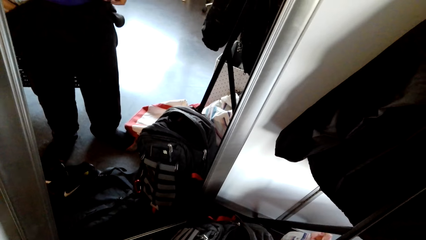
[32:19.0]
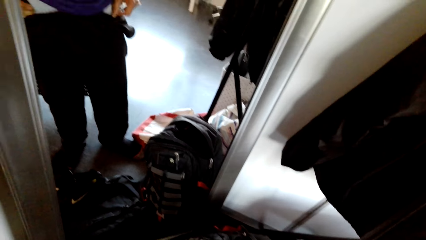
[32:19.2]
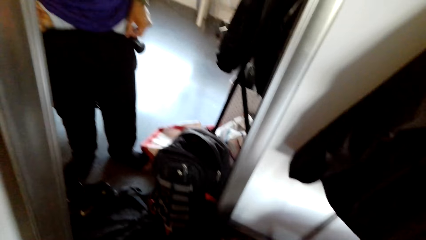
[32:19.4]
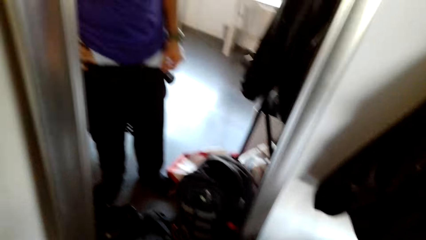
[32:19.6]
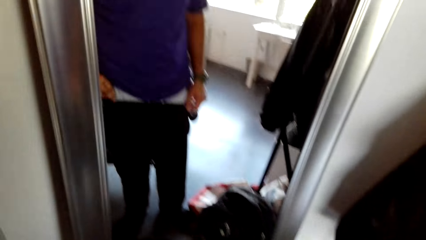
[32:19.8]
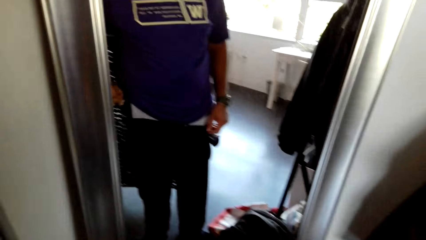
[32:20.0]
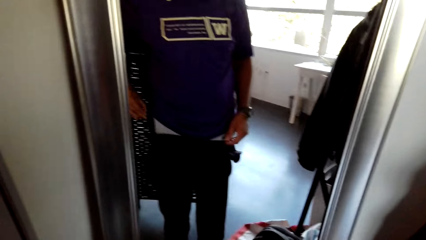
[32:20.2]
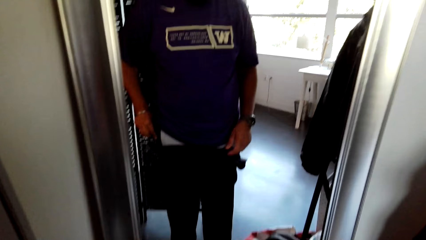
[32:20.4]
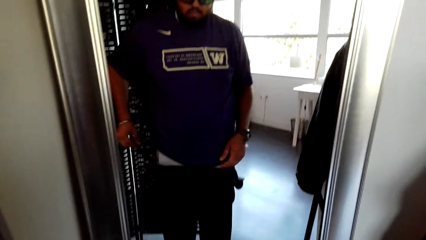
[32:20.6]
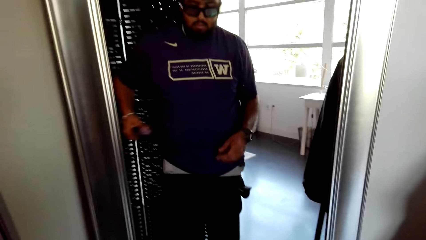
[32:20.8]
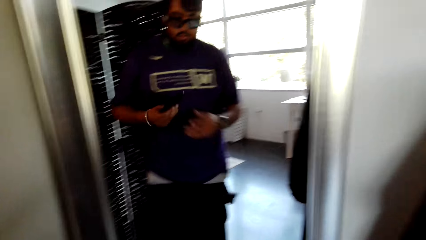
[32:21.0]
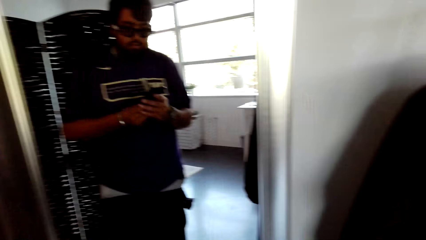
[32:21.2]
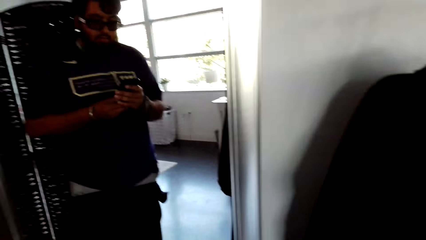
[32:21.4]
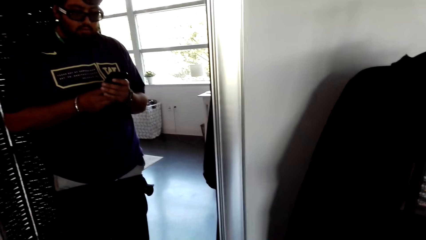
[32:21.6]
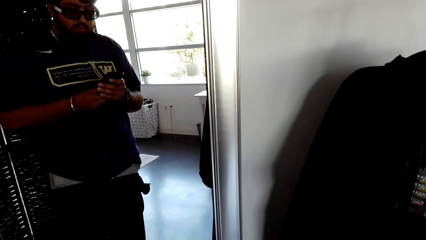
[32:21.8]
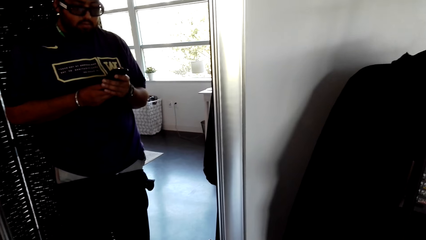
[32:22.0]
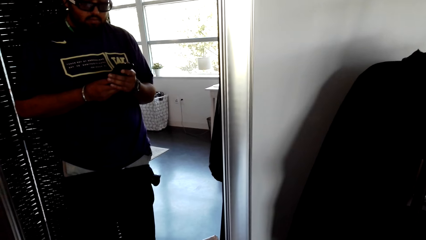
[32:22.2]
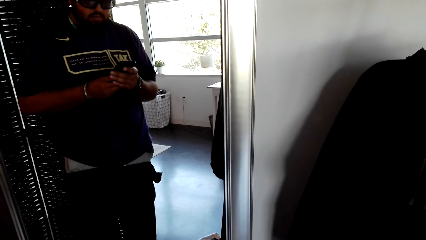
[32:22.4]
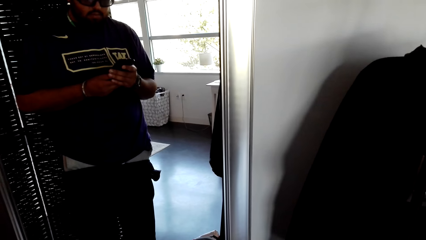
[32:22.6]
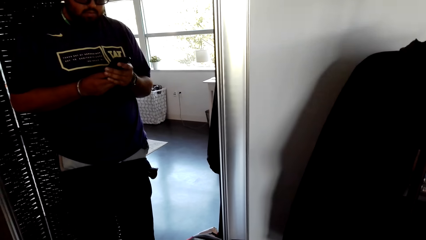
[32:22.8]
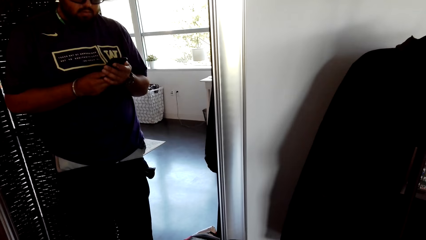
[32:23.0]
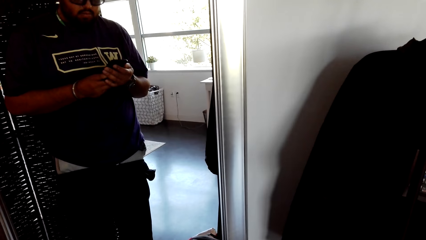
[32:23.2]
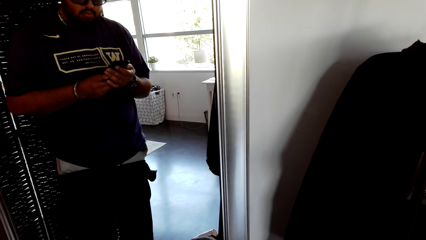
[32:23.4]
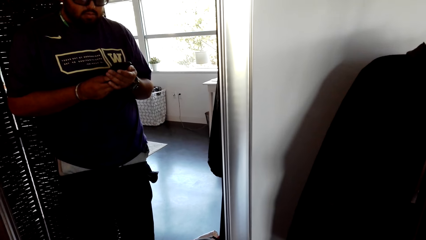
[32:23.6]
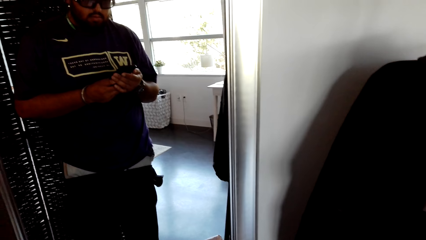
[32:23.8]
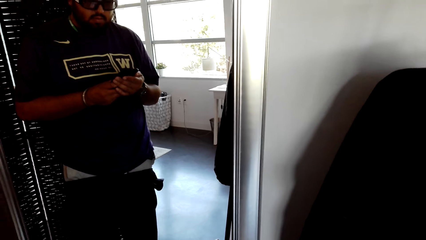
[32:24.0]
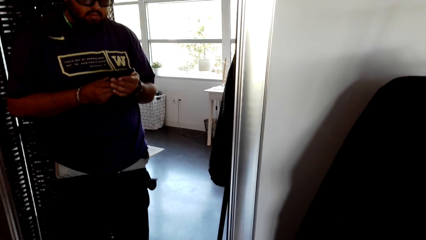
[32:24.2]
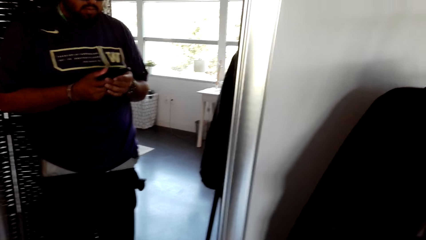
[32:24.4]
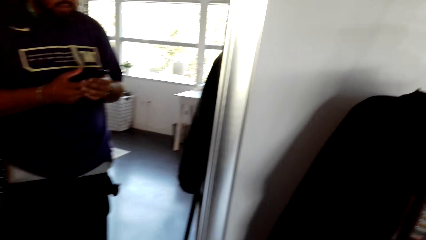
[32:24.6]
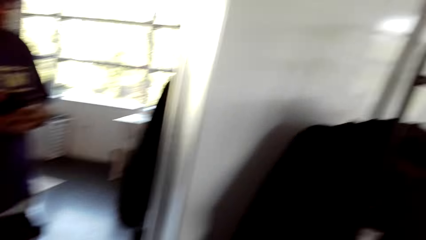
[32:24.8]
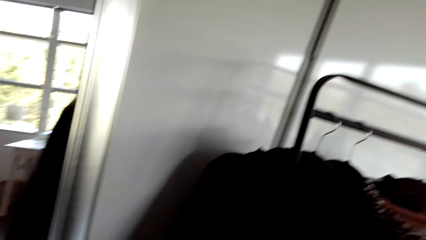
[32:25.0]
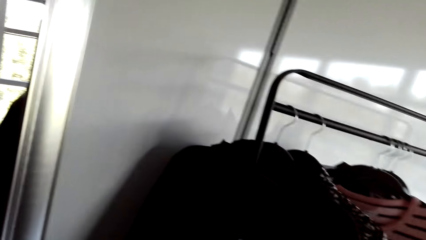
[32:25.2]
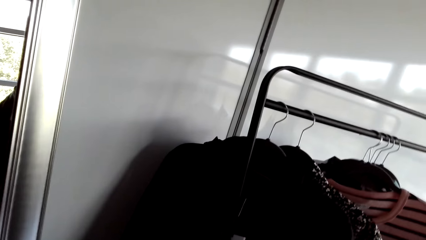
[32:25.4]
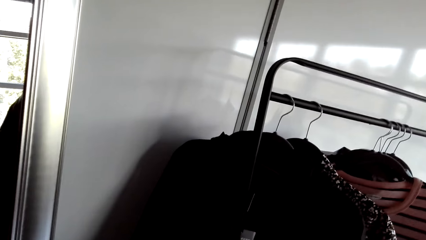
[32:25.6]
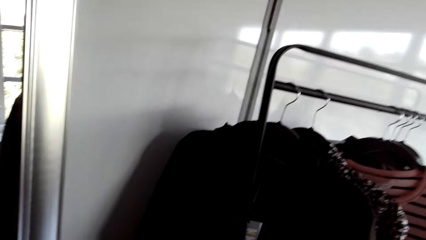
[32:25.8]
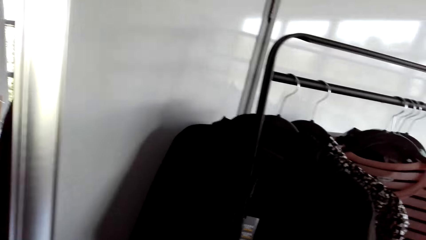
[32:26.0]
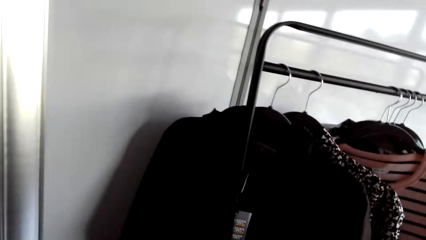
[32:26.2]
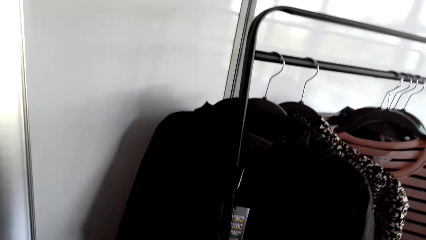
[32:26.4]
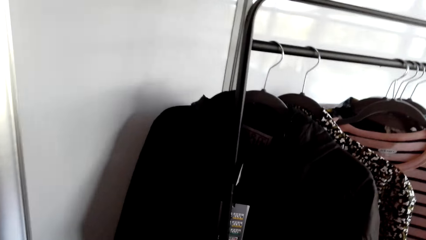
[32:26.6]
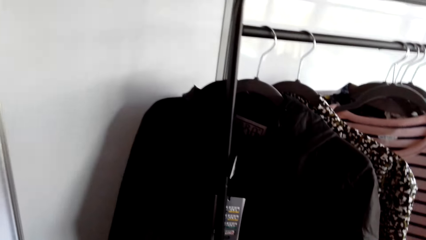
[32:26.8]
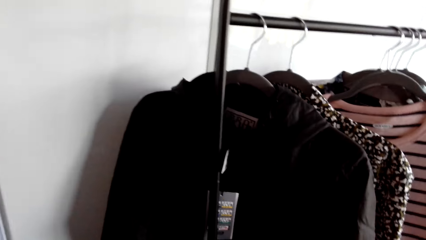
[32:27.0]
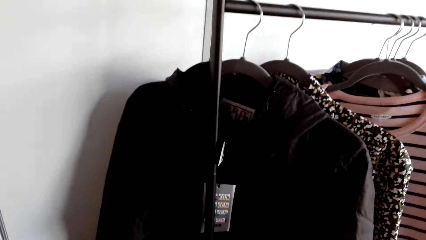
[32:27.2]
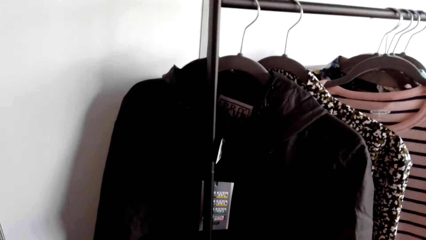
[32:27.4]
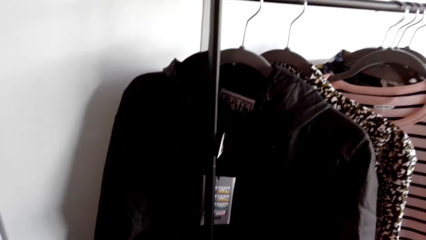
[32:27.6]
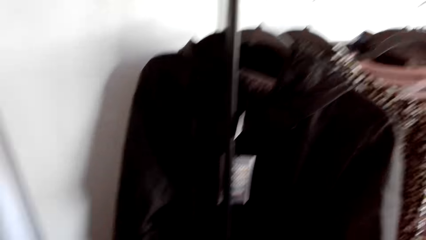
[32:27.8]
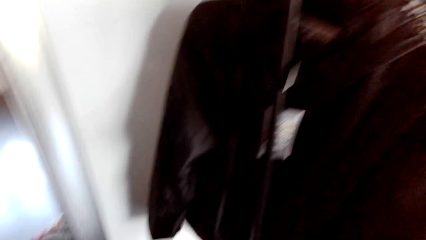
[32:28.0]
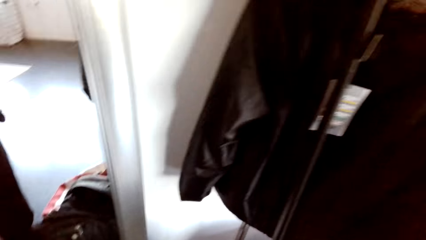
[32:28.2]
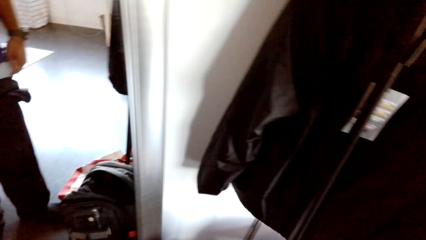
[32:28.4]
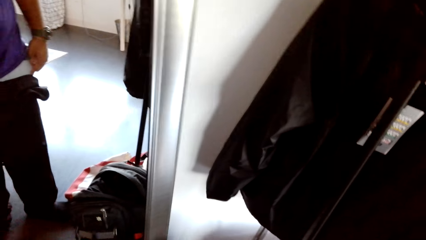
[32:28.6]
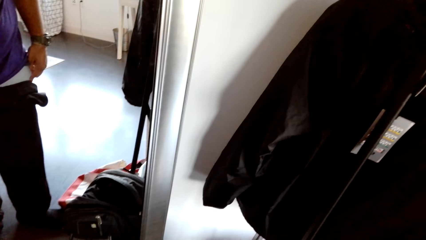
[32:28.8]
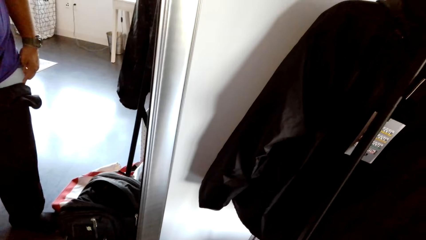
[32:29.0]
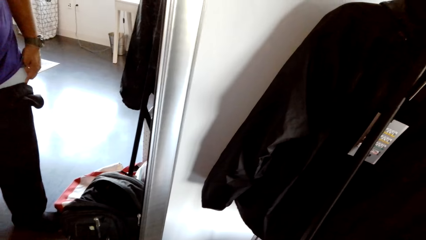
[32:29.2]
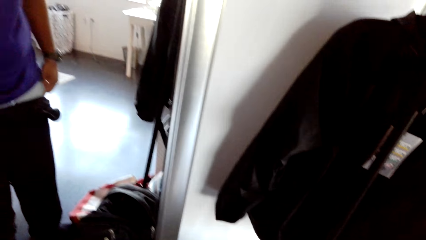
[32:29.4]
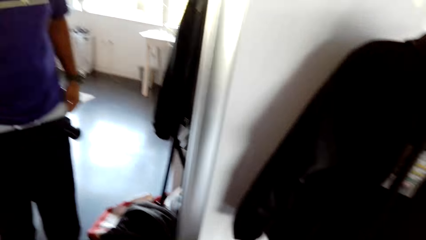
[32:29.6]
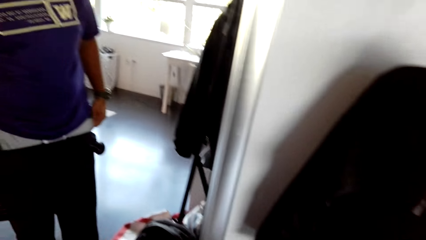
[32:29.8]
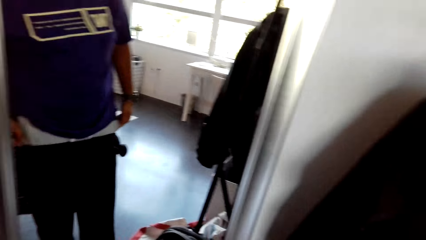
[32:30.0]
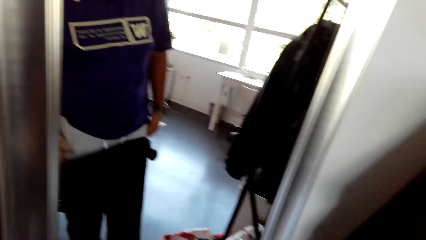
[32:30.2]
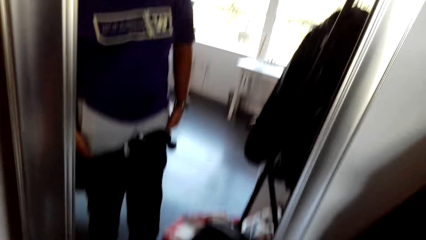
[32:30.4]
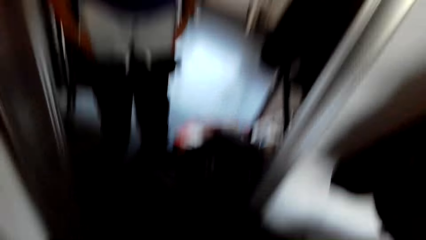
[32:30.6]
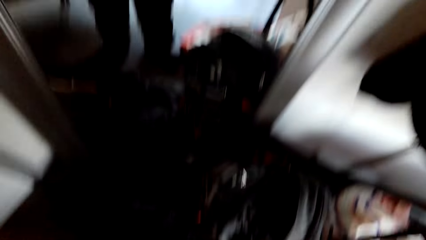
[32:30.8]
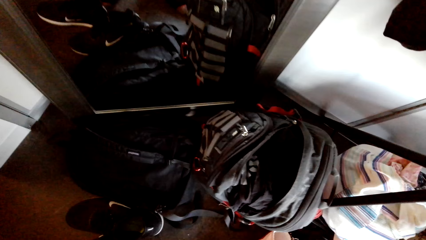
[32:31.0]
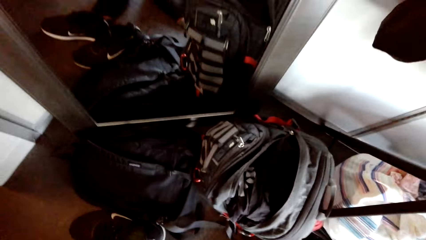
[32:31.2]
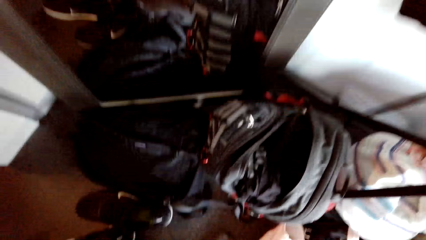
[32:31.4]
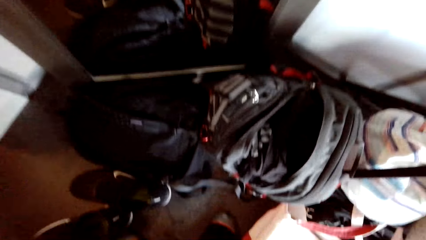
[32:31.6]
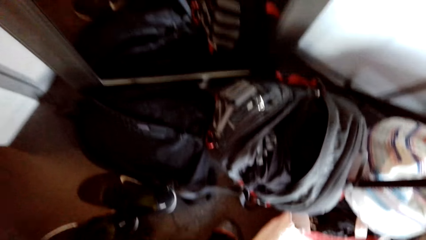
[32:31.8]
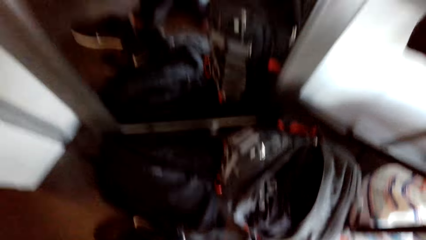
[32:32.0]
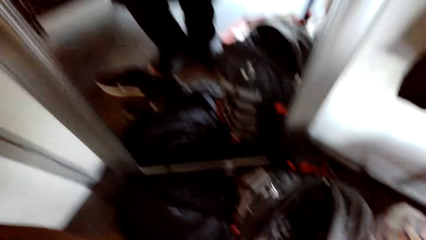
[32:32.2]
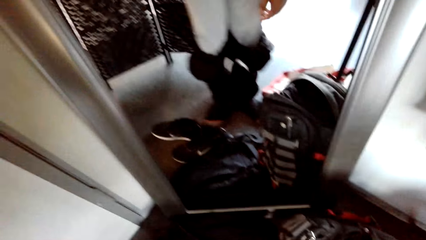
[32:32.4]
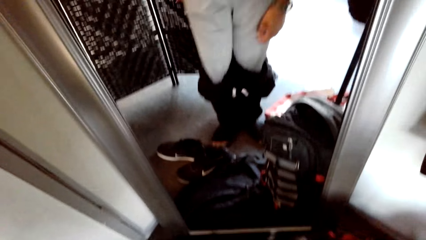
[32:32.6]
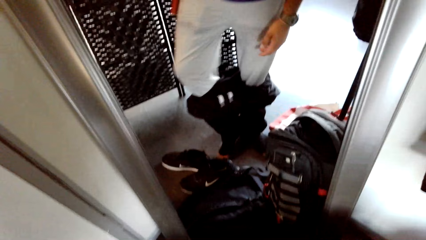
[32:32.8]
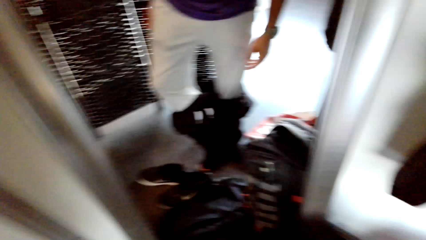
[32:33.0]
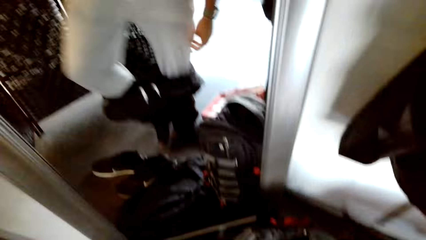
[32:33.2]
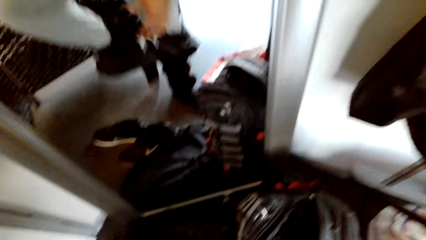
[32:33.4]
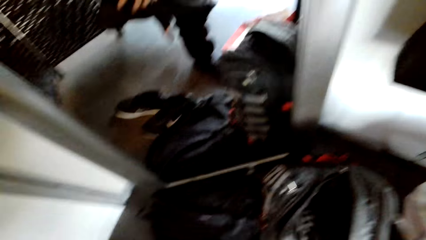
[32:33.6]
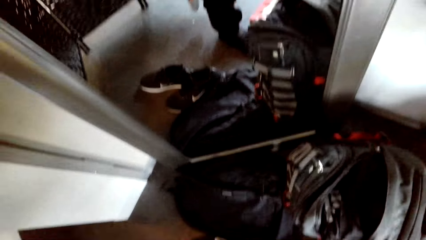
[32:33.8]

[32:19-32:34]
The camera wearer removes the trouser. They take the phone. They move around the room. They remove the trouser.
